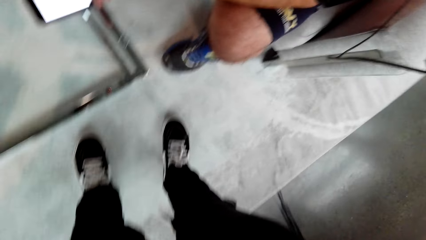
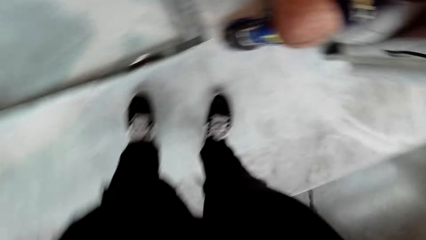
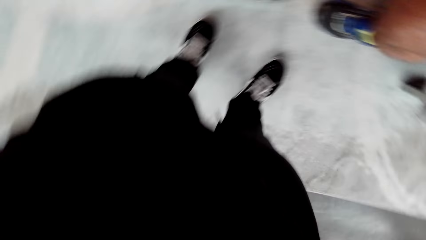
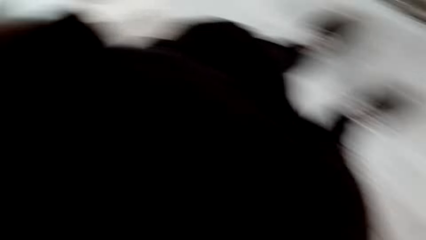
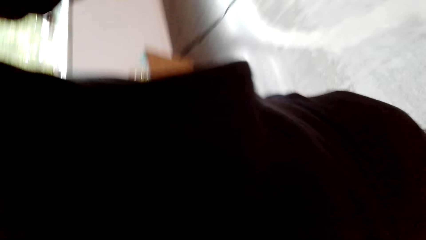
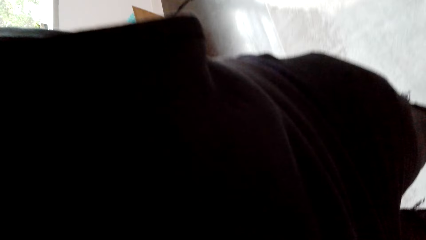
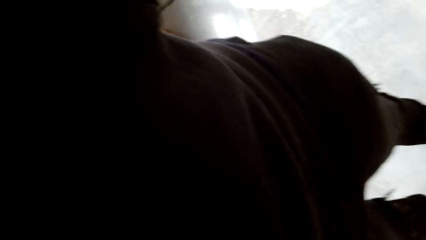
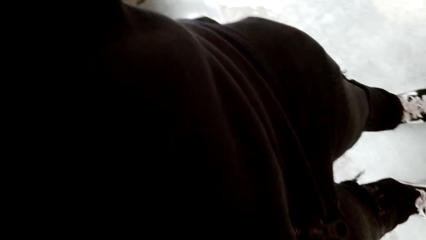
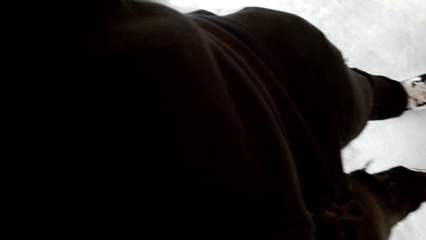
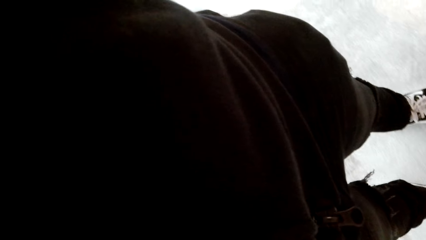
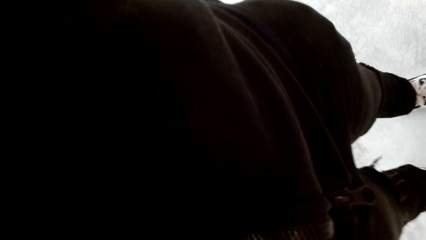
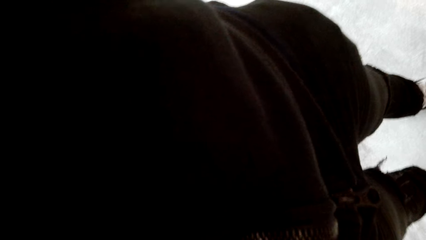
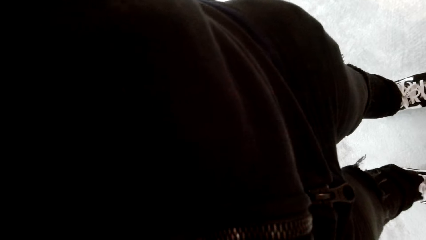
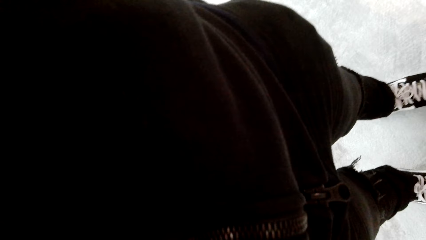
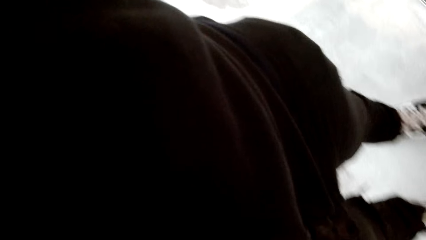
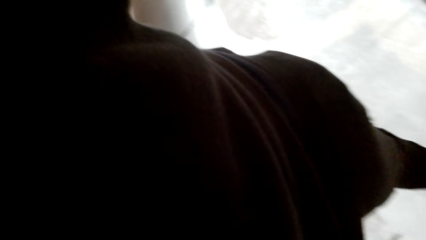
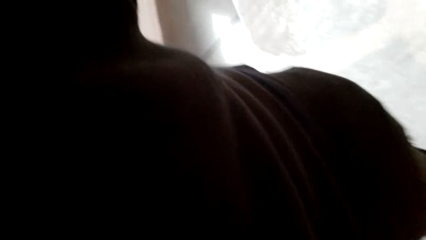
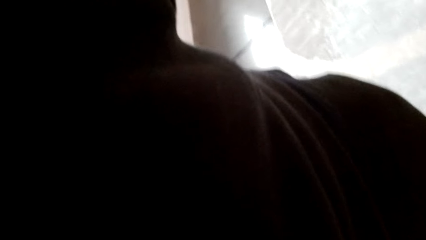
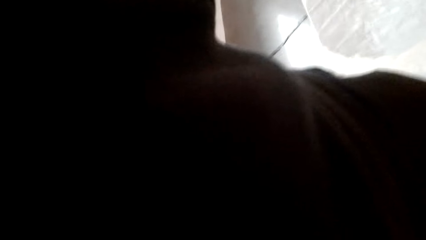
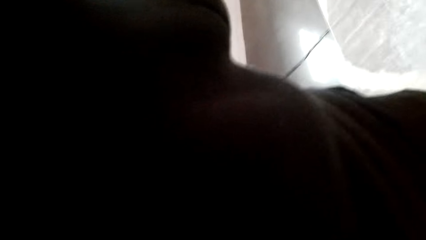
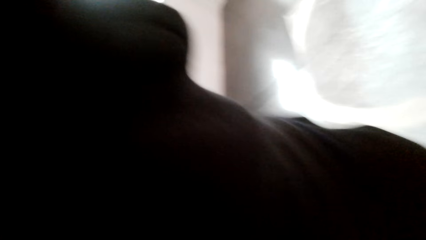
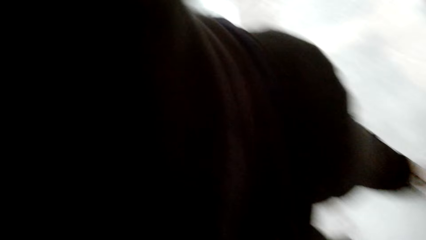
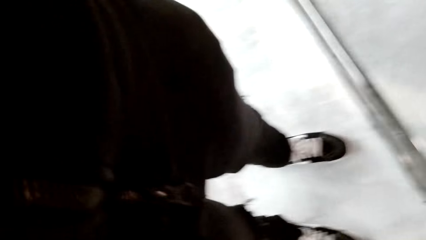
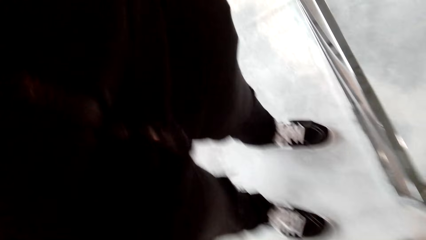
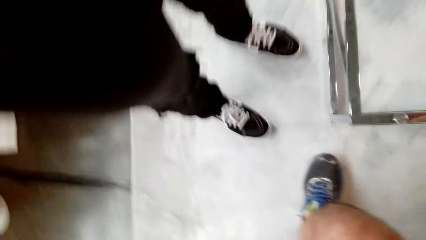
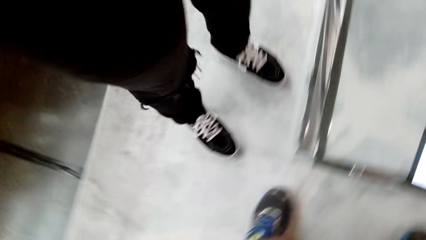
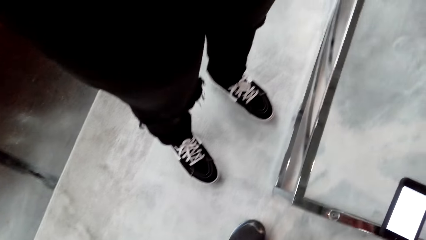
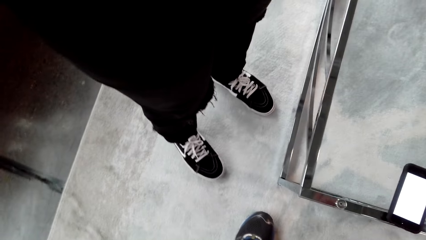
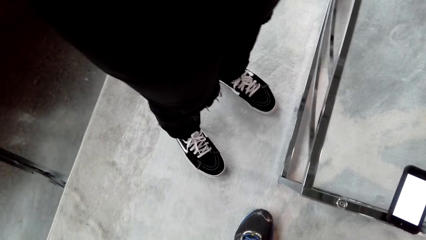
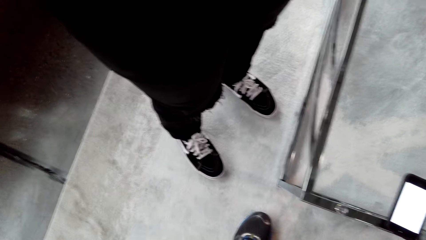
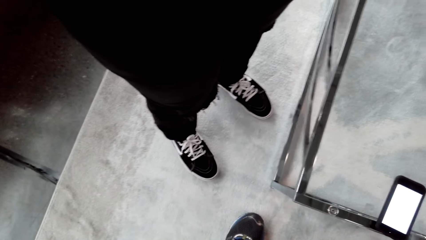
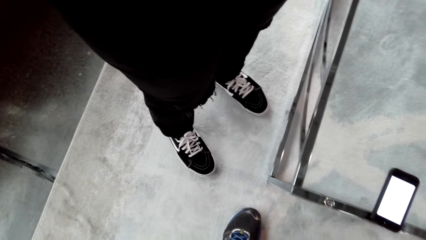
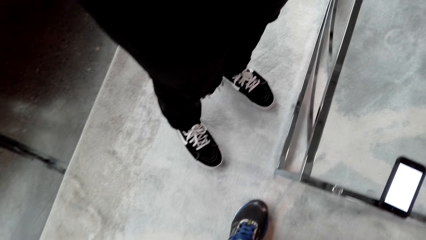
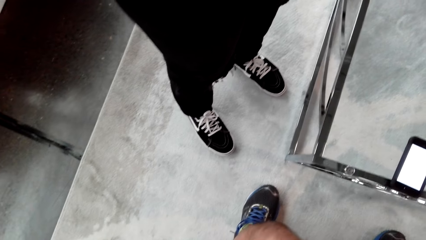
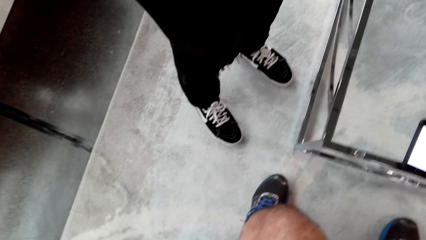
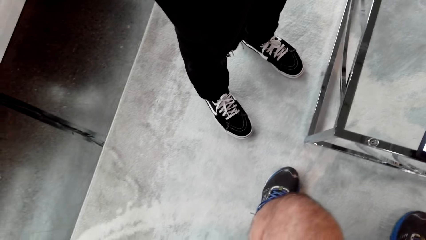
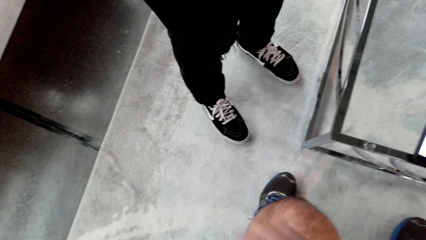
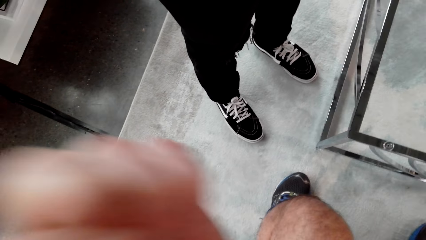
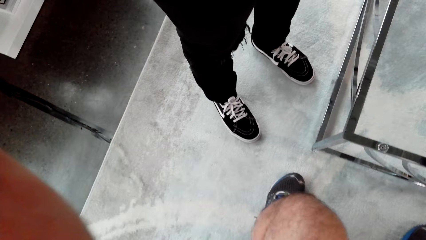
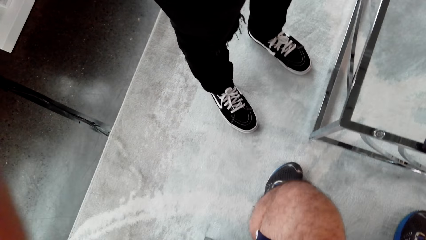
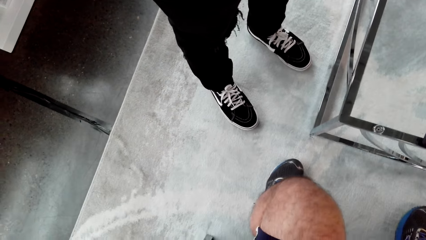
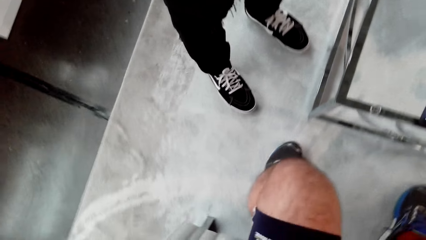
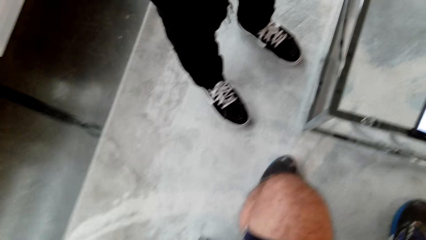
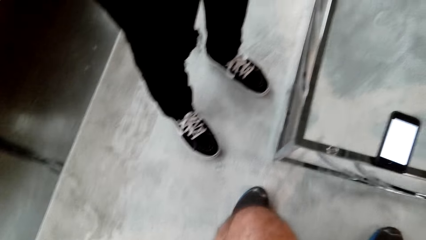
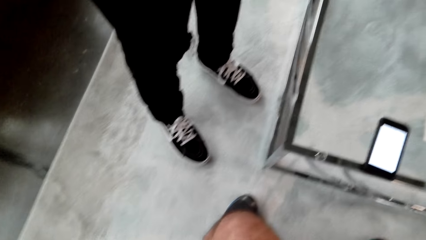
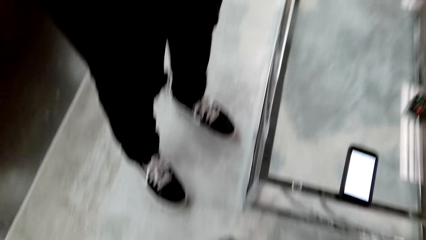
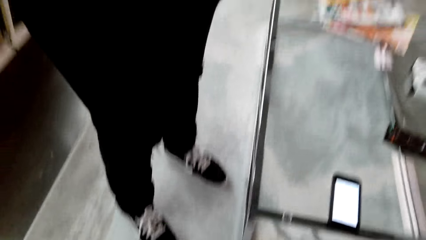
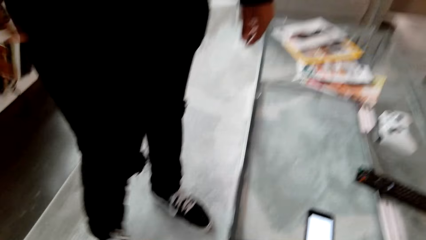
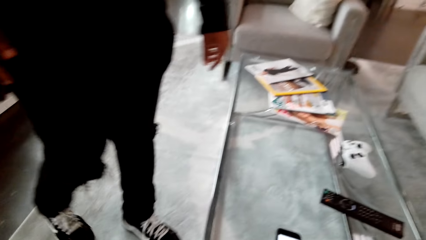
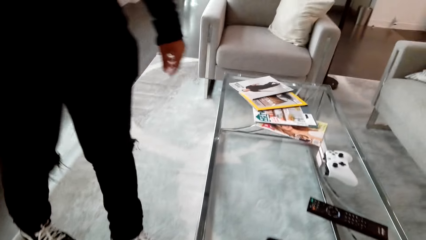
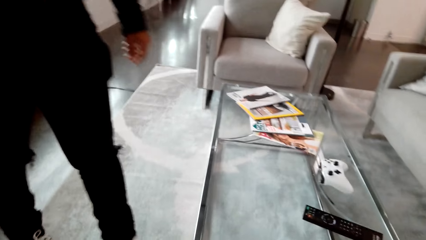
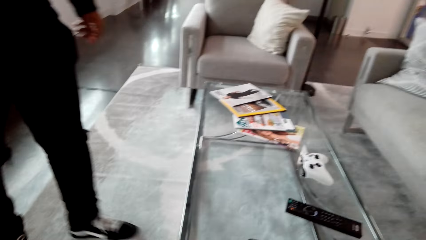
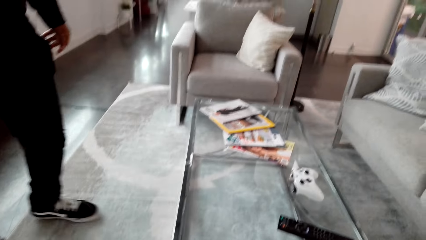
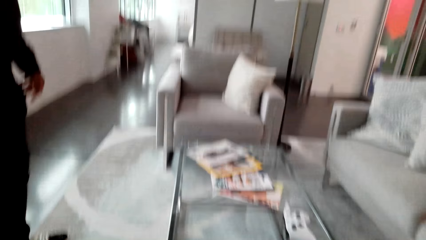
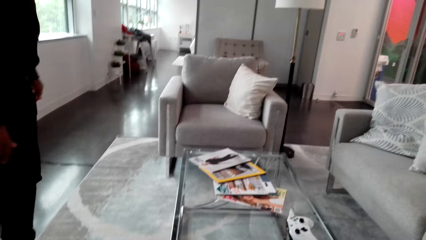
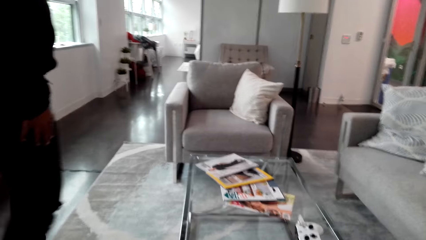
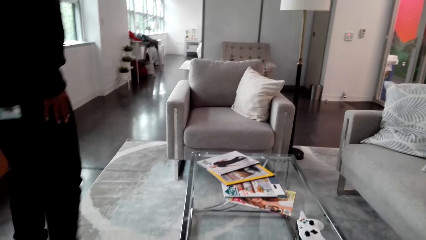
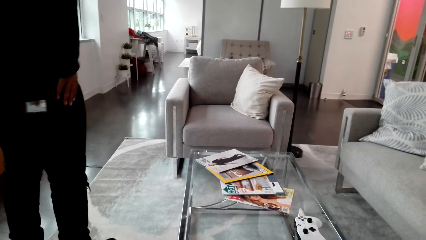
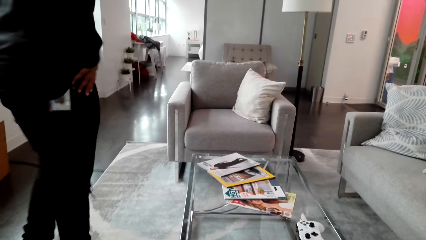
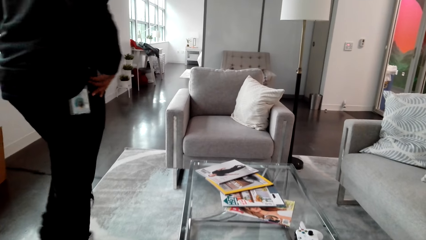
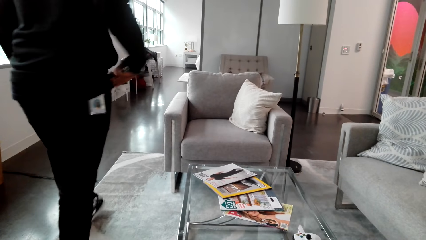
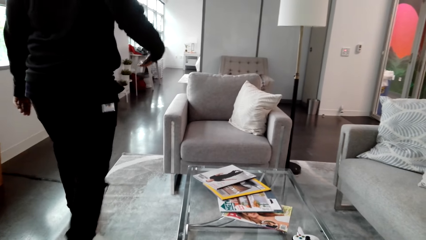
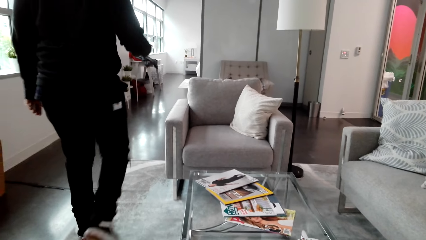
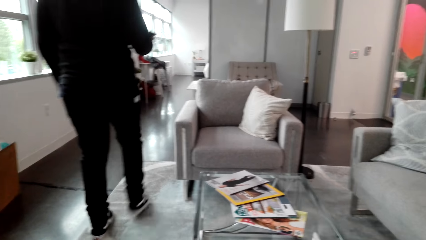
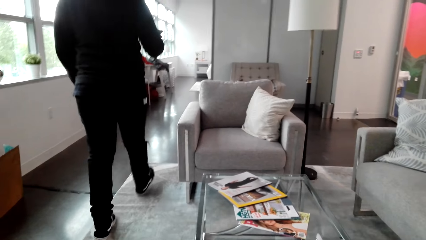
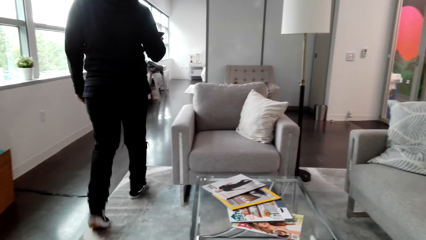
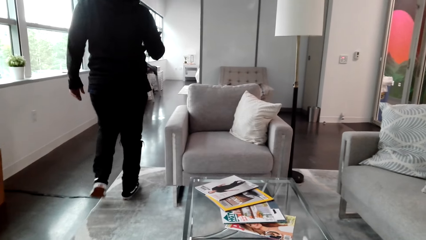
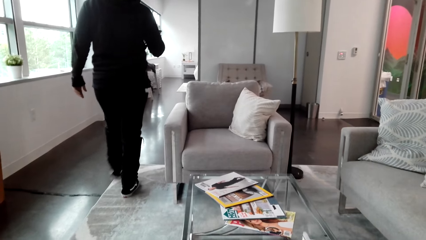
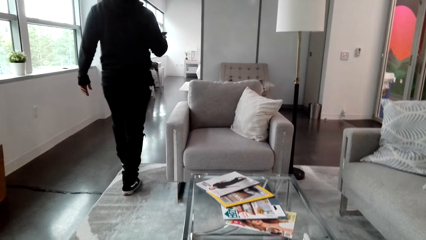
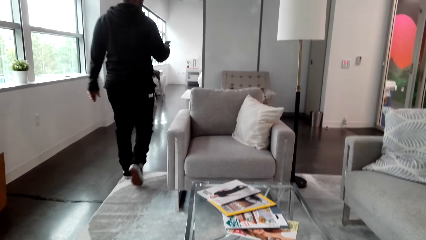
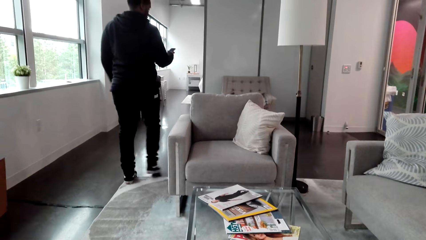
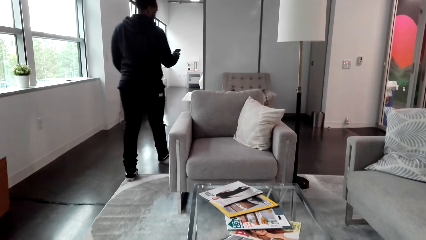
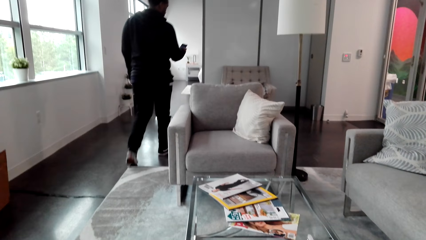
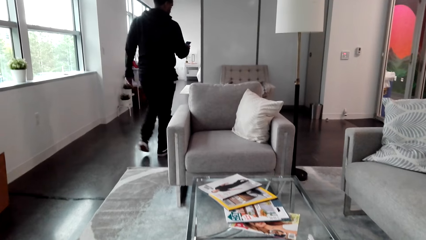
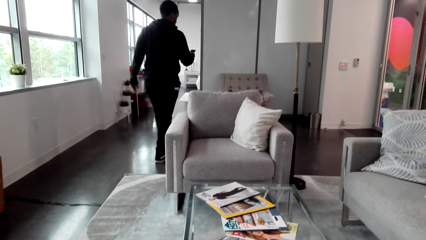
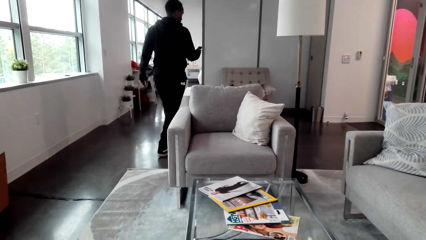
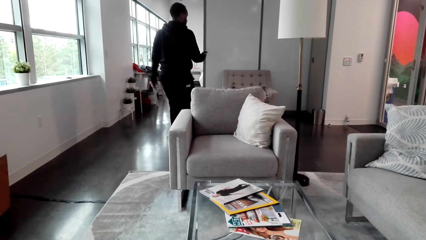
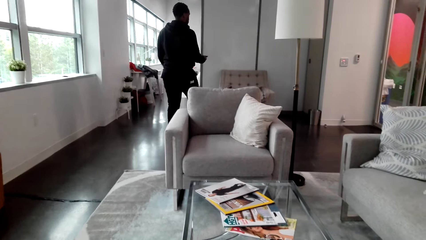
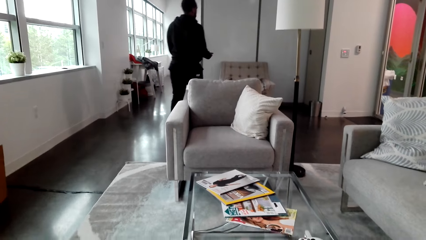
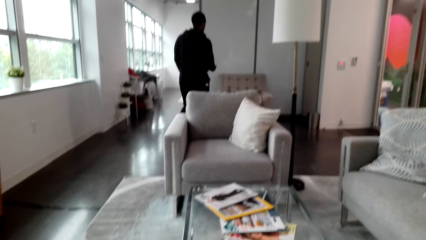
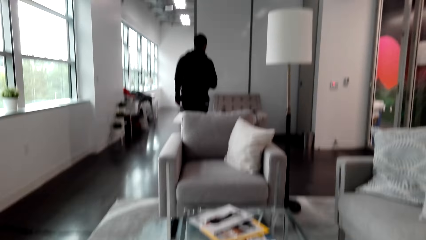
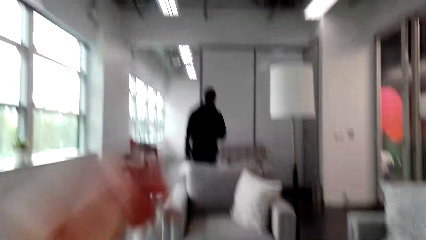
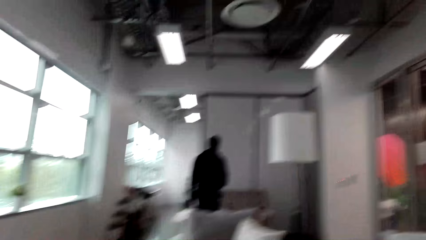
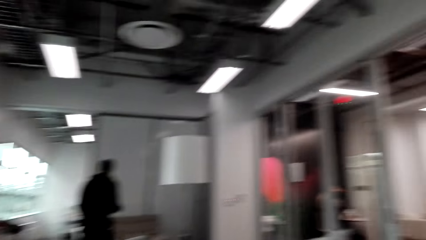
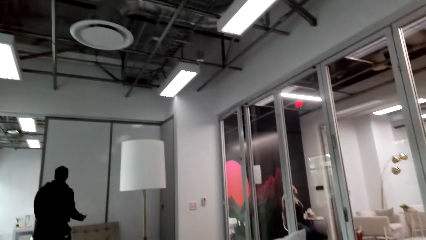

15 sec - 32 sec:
The camera wearer talks to a man. The man talks to the camera wearer. Another man talks to the camera wearer. The camera wearer adjusts the camera. The other man walks out.
